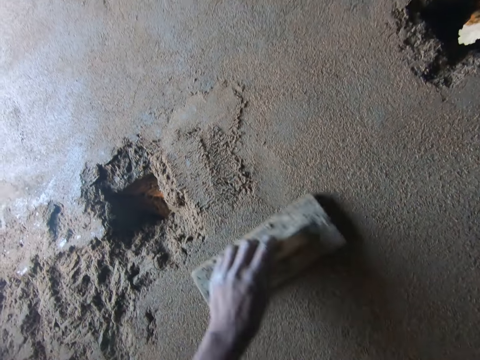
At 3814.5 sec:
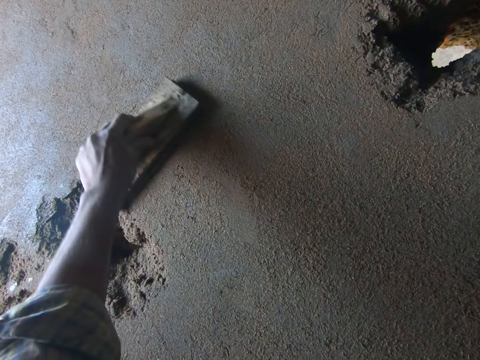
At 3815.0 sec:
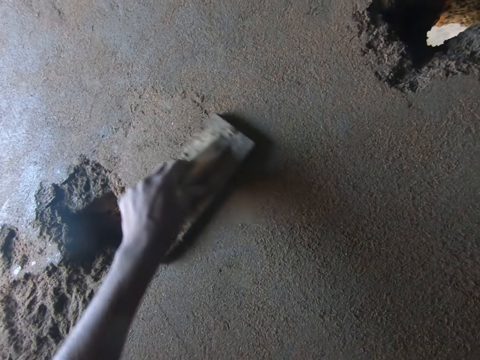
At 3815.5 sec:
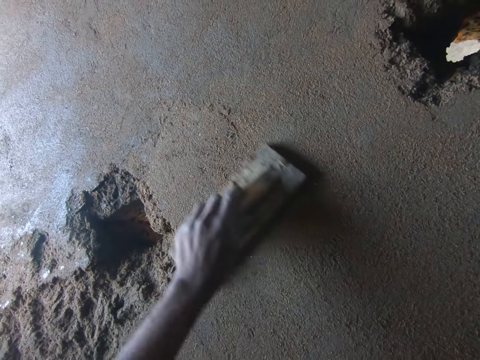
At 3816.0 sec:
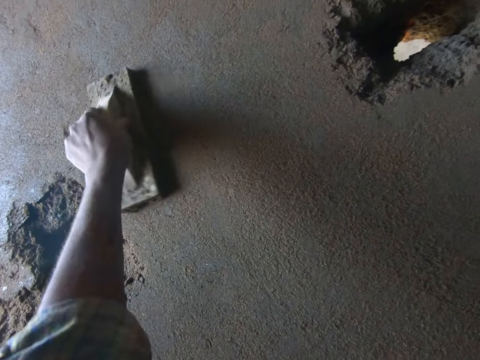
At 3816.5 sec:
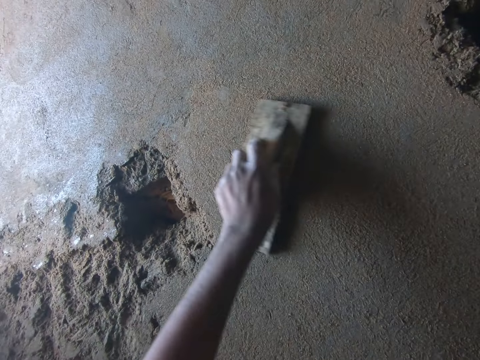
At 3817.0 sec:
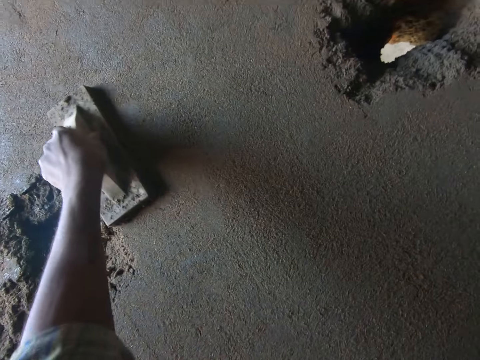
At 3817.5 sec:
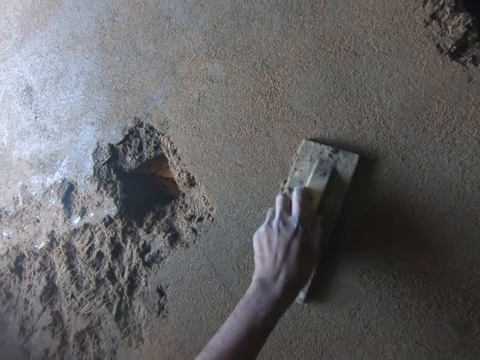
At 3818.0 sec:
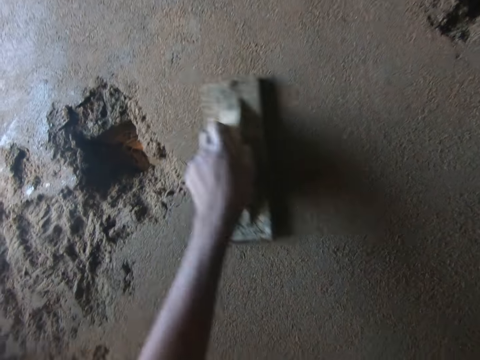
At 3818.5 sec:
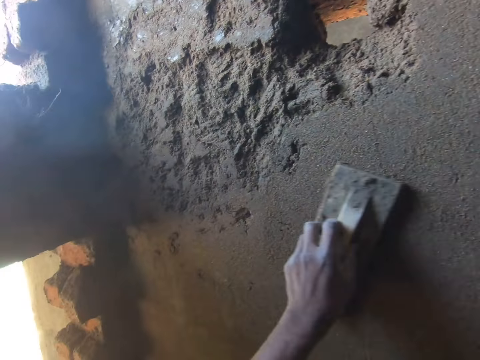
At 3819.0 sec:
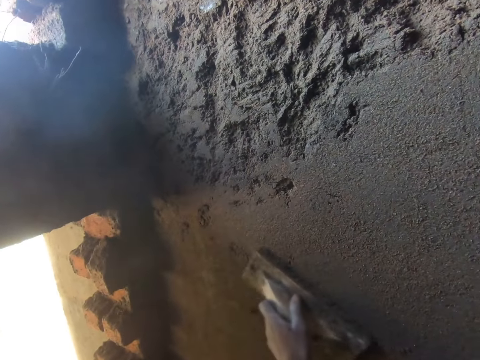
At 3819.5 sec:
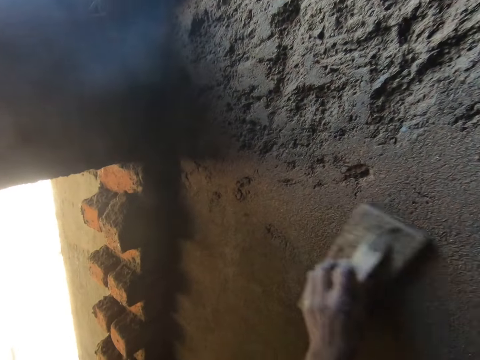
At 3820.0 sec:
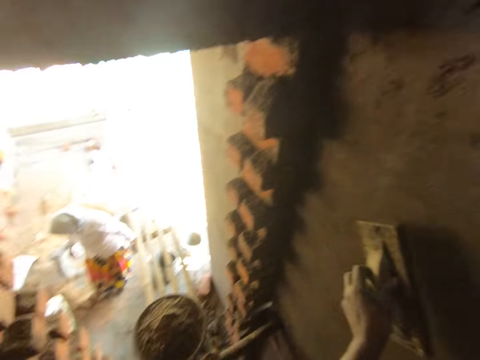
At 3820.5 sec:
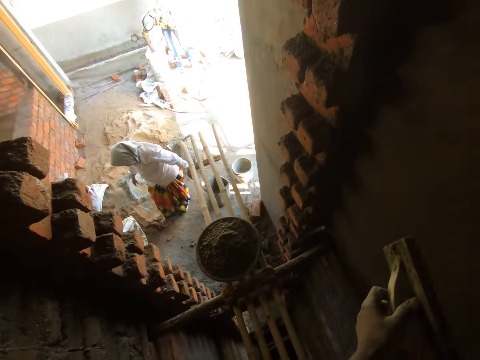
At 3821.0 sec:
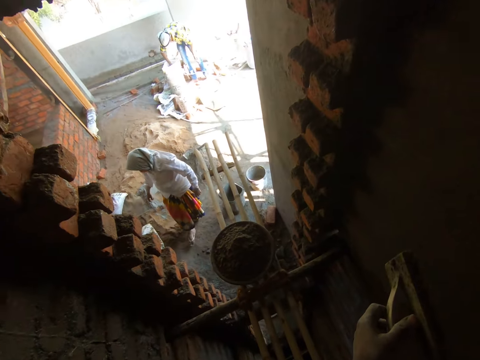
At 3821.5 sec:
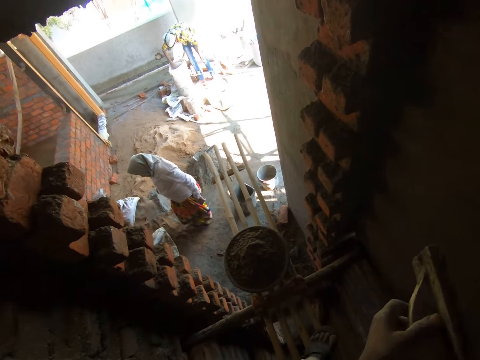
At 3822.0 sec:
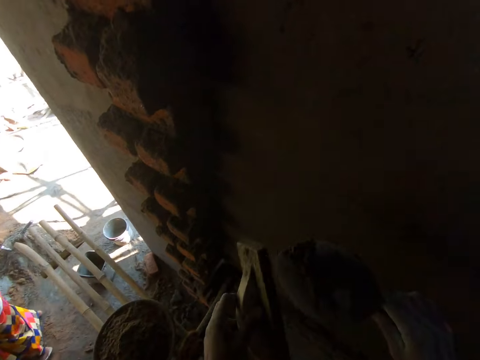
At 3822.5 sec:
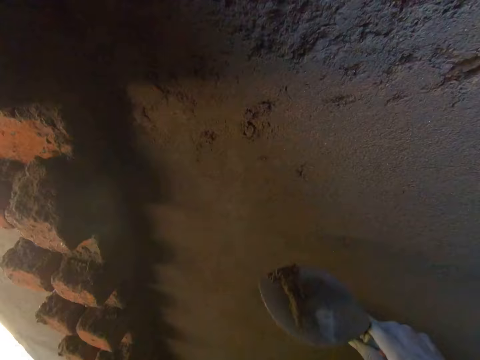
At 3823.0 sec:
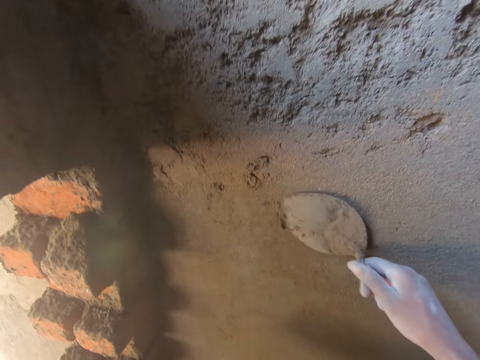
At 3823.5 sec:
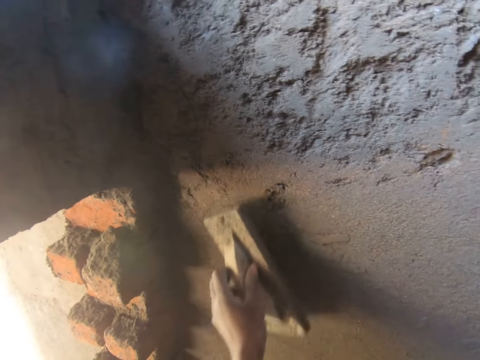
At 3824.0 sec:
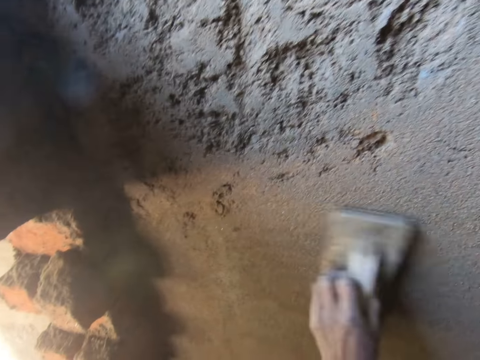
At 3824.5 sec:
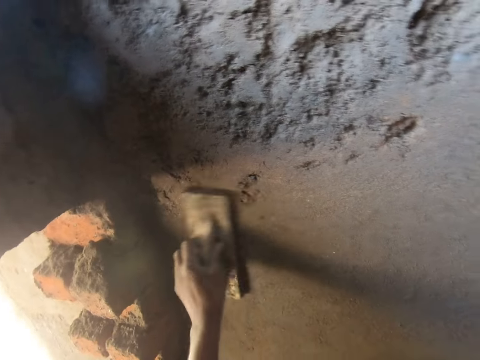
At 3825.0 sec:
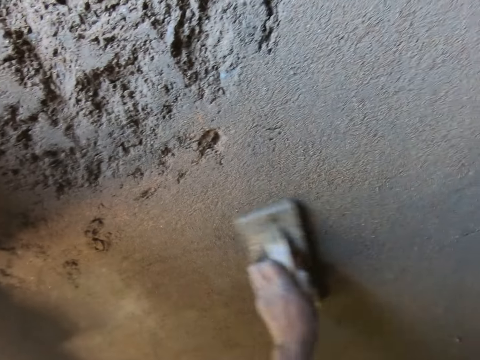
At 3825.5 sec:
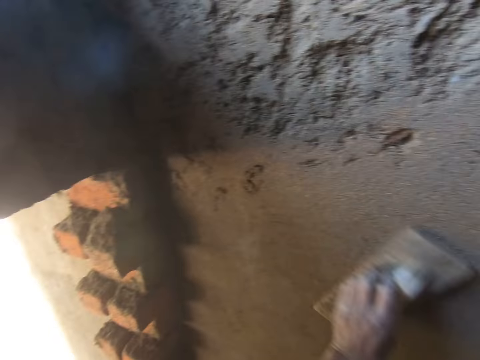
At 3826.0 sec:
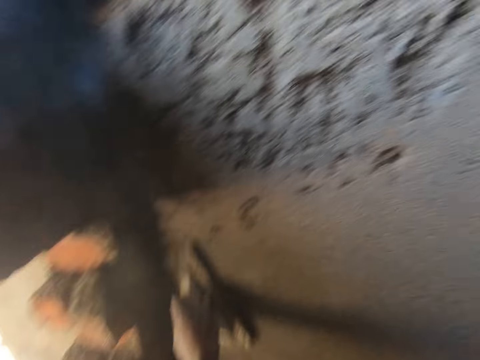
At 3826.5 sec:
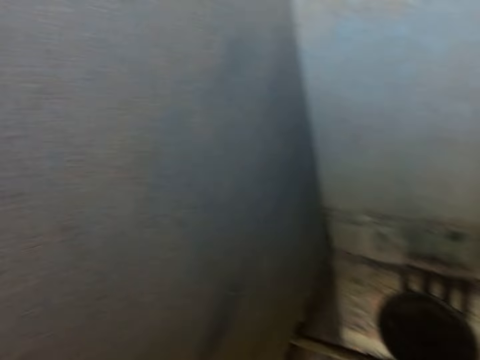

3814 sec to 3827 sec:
A woman interacts with the camera wearer. The camera wearer scrapes the hand float in his left hand with the trowel in his right hand. He plasters the wall with the trowel in his right hand. He plasters the wall with the hand float in his left hand.

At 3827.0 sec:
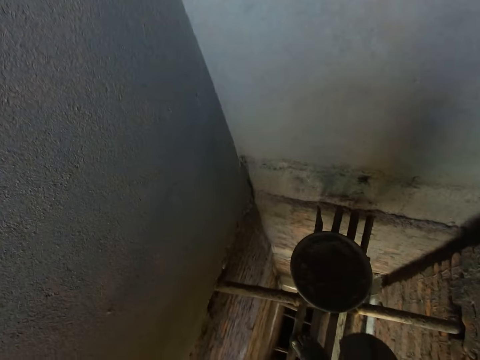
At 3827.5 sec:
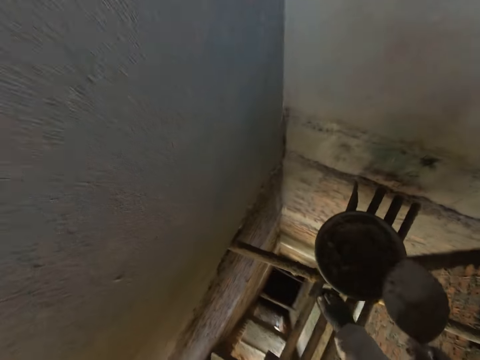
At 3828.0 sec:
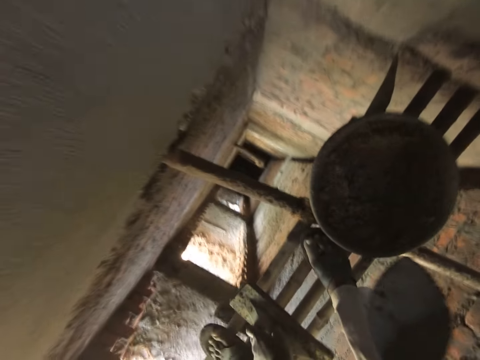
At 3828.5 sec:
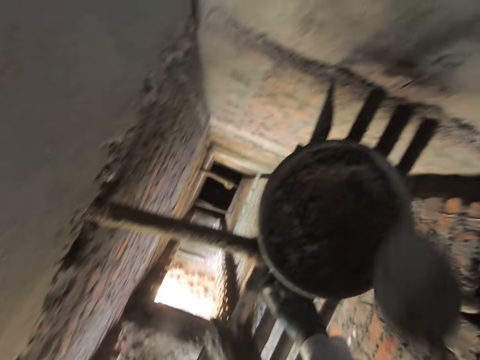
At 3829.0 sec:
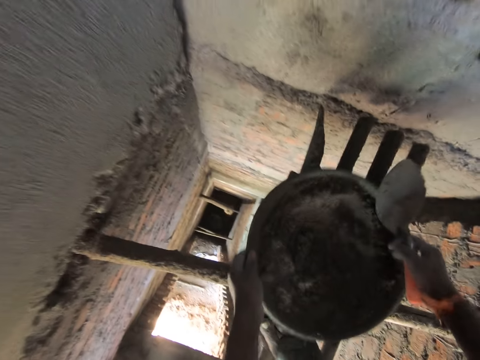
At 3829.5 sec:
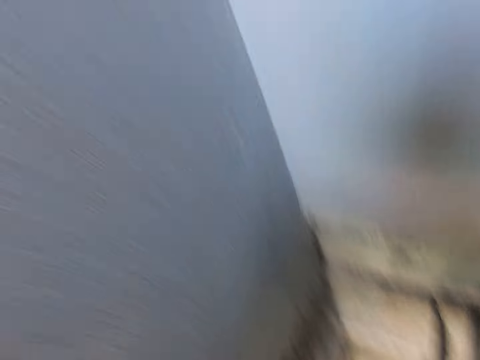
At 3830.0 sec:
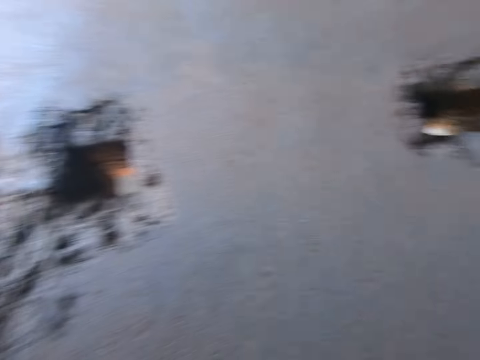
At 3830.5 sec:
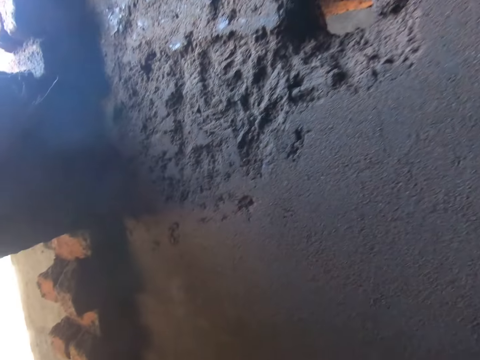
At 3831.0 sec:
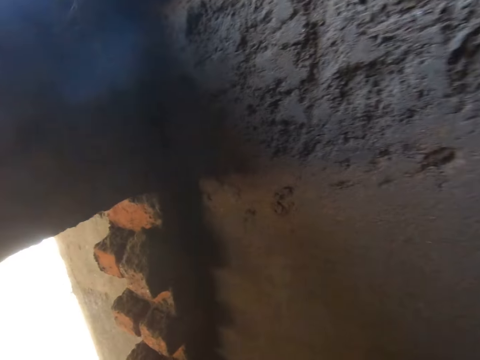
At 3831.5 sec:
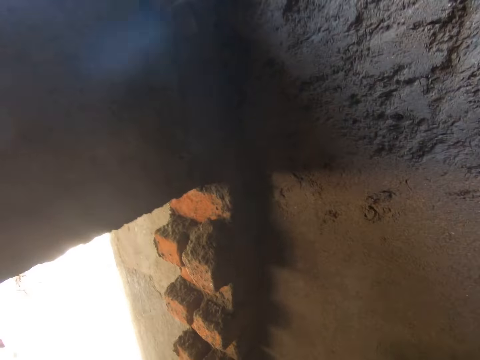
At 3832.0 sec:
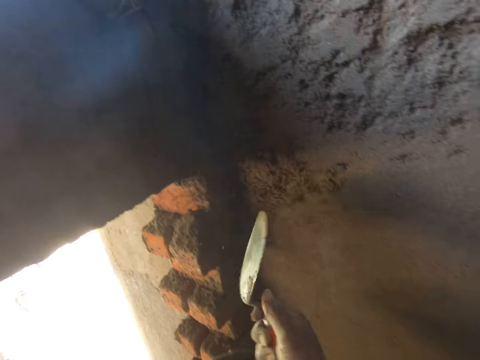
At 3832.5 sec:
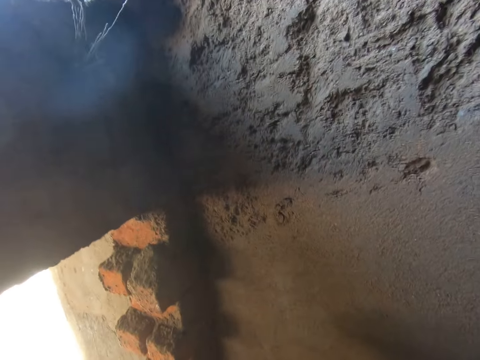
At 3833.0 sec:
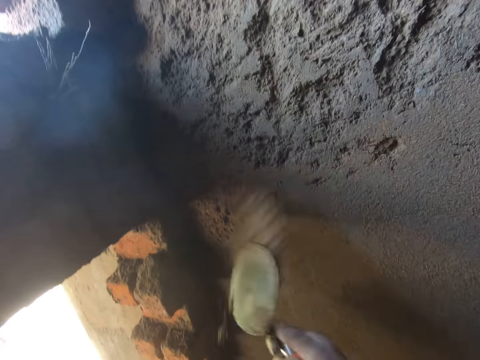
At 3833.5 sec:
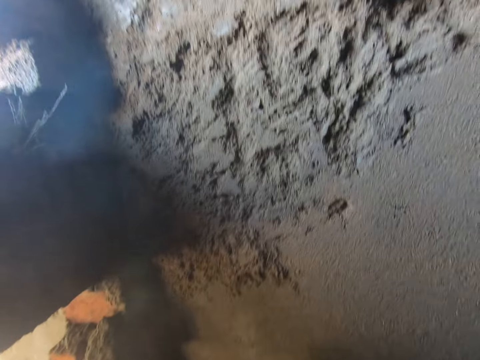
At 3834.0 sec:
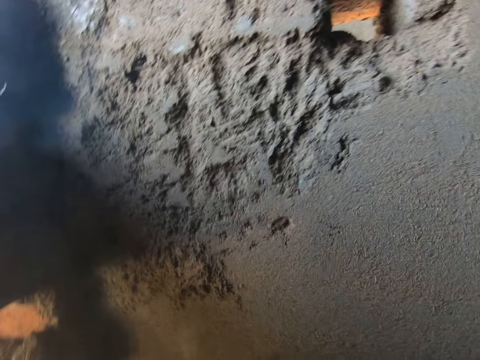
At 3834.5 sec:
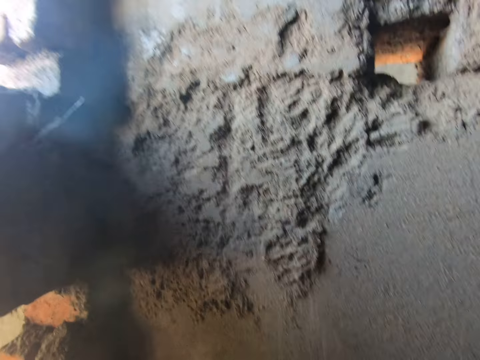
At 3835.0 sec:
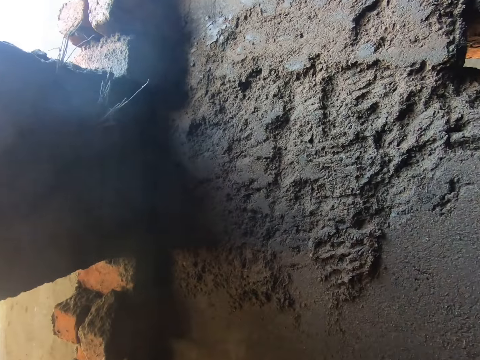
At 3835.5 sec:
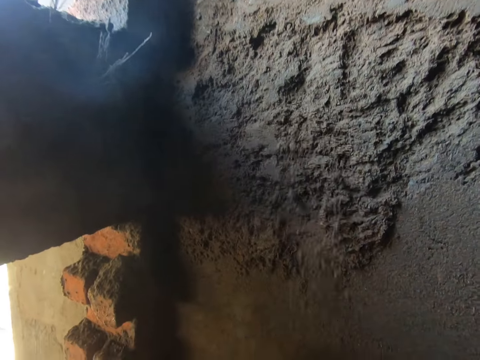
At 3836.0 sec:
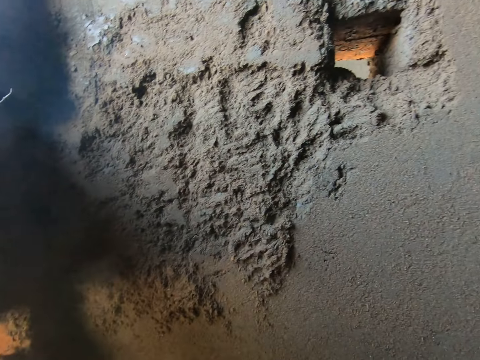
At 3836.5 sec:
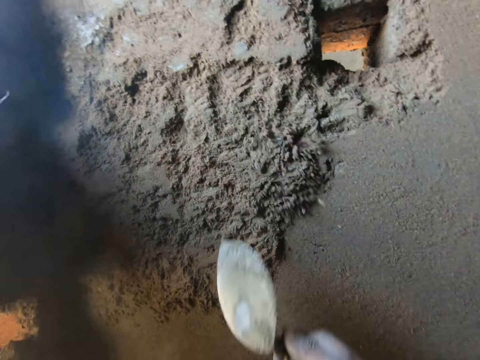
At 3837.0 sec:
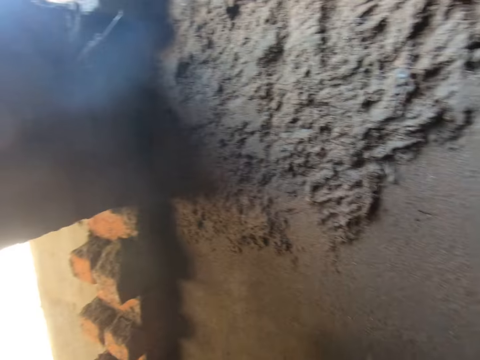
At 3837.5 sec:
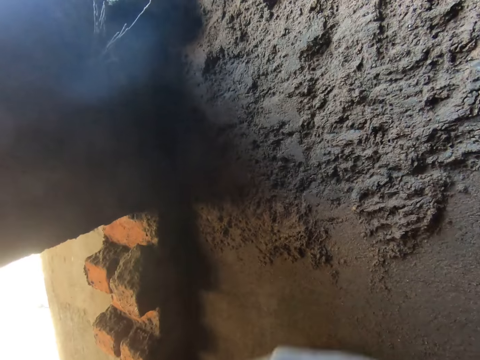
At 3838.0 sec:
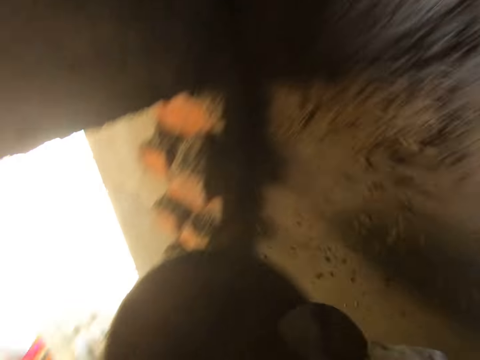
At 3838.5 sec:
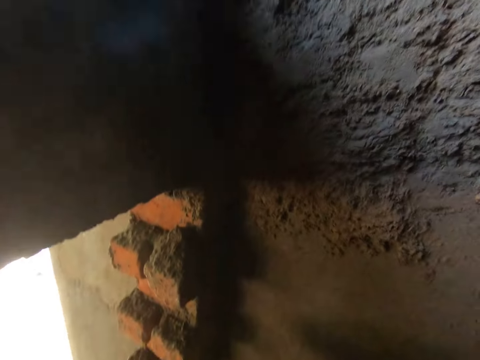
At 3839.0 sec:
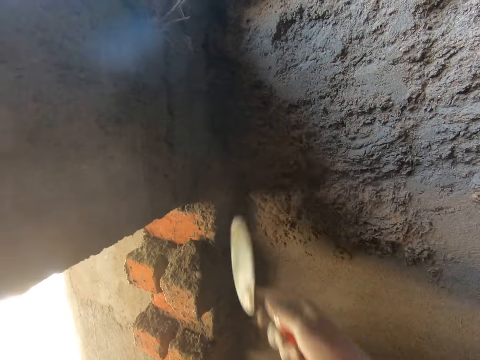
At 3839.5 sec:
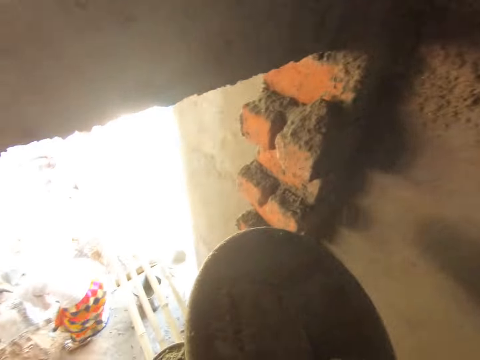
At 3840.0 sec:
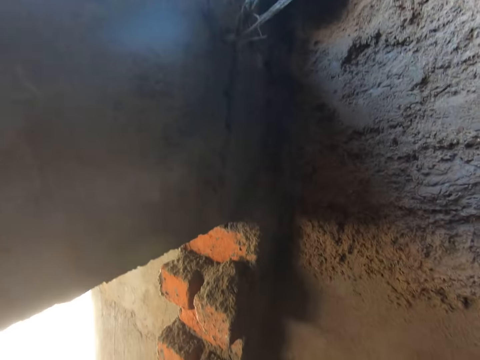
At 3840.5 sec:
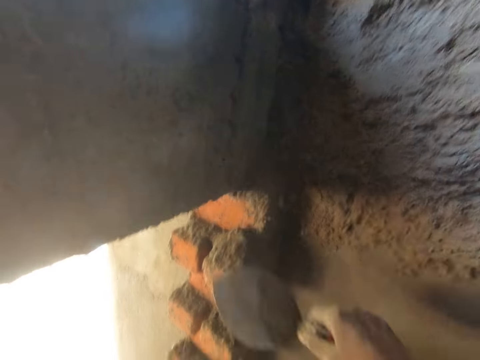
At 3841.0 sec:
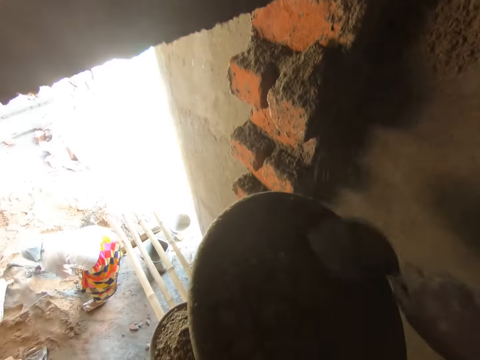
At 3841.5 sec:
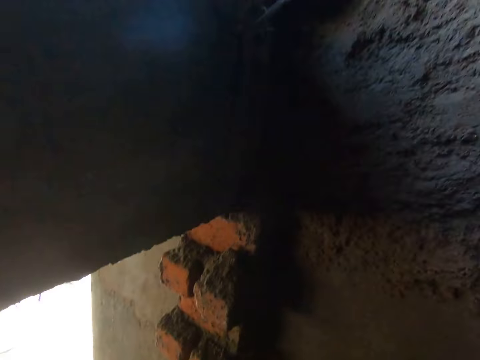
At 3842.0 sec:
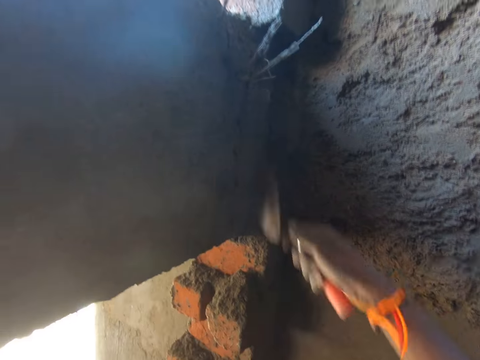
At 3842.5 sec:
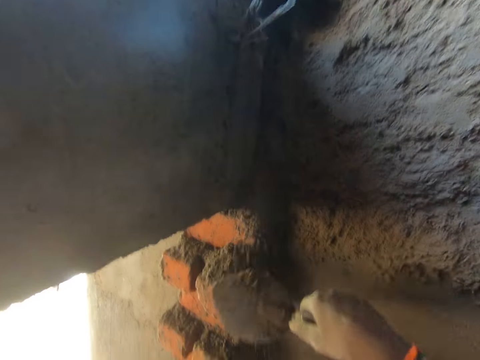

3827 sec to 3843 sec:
The camera wearer places the hand float in his left hand on the scaffold. He picks the head pan from the scaffold with both hands. He walks around the room. He splashes cement mortar or concrete from the head pan in his left hand to the wall with the trowel in his right hand. He spreads the concrete to the wall. The woman digs a sand pile on the ground with a grub hoe in both hands.
